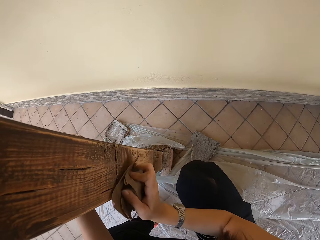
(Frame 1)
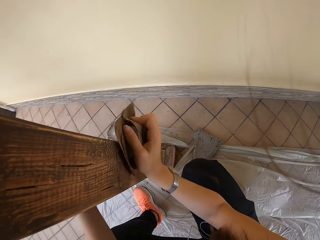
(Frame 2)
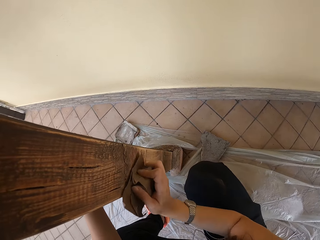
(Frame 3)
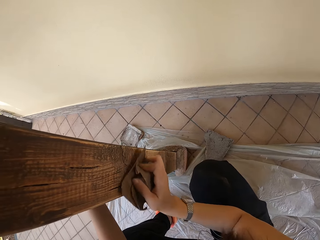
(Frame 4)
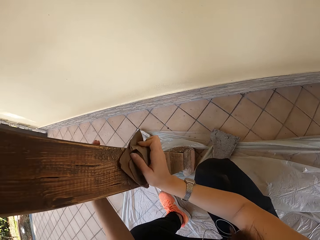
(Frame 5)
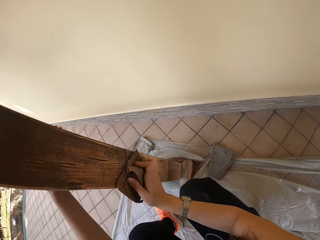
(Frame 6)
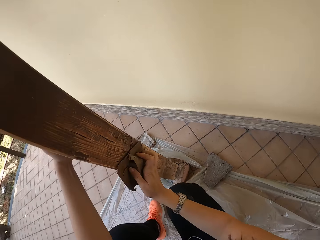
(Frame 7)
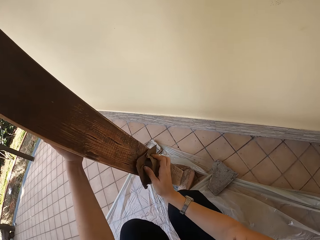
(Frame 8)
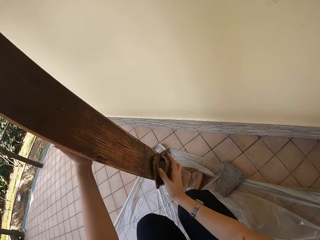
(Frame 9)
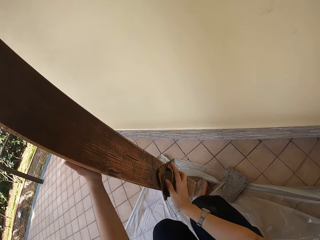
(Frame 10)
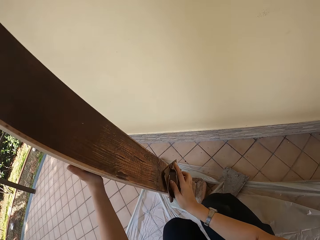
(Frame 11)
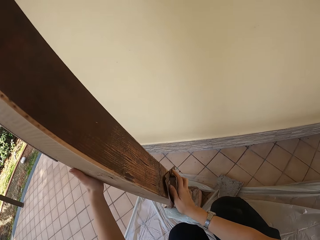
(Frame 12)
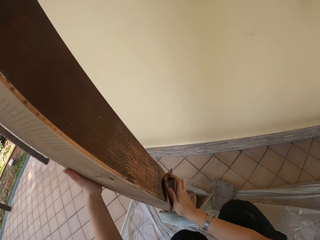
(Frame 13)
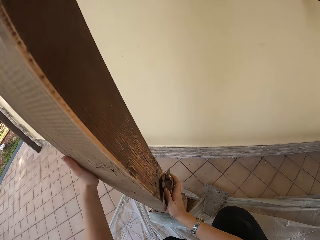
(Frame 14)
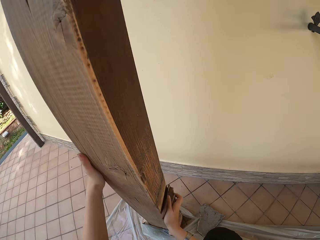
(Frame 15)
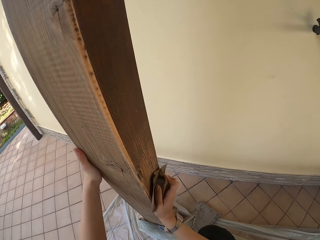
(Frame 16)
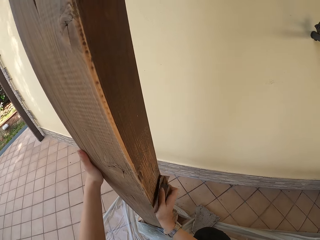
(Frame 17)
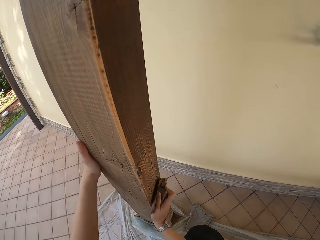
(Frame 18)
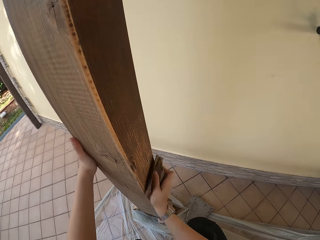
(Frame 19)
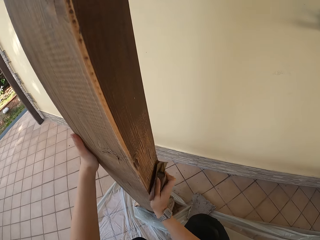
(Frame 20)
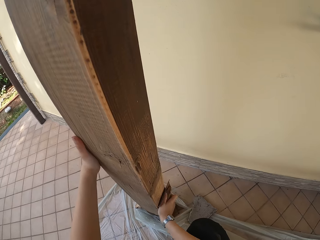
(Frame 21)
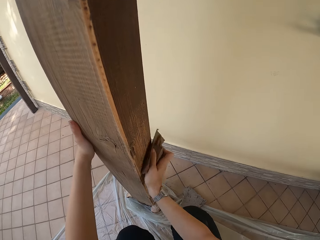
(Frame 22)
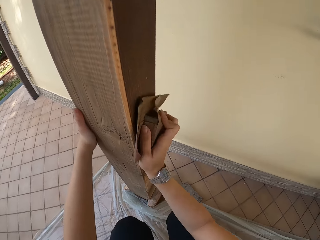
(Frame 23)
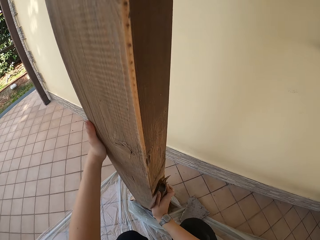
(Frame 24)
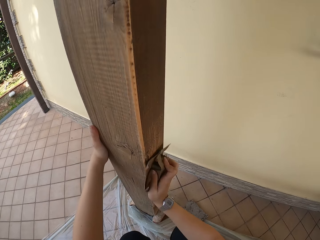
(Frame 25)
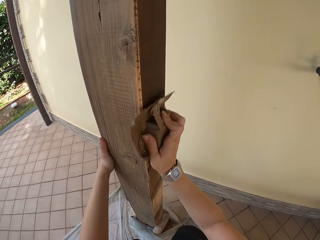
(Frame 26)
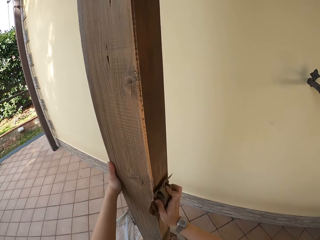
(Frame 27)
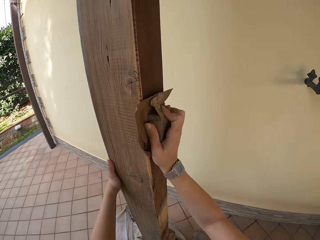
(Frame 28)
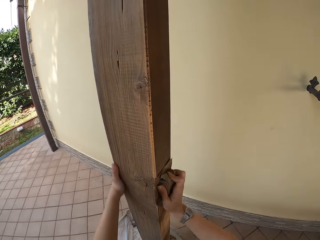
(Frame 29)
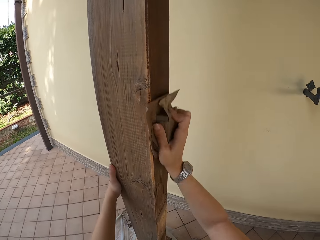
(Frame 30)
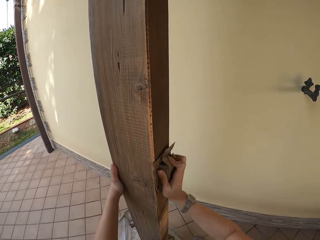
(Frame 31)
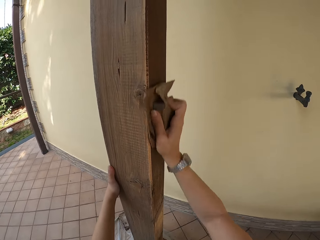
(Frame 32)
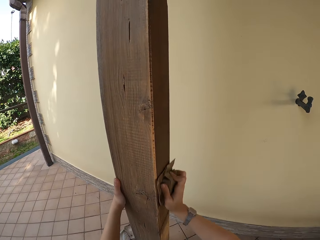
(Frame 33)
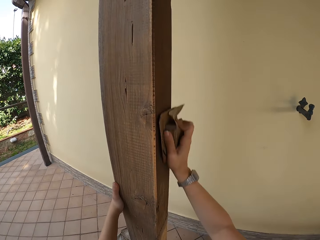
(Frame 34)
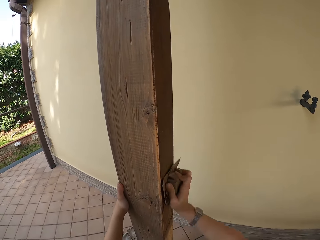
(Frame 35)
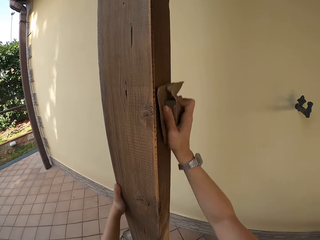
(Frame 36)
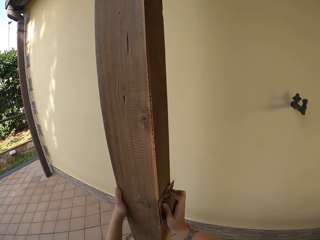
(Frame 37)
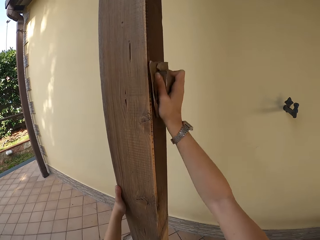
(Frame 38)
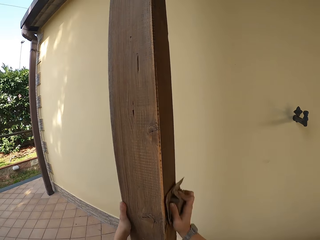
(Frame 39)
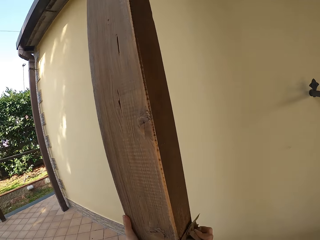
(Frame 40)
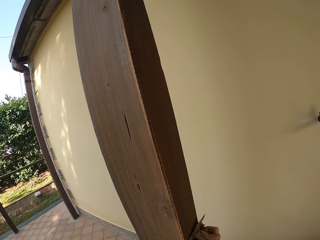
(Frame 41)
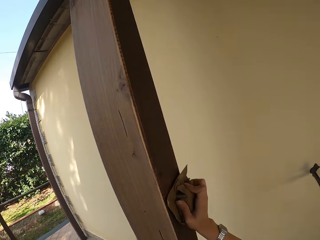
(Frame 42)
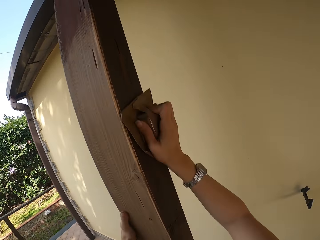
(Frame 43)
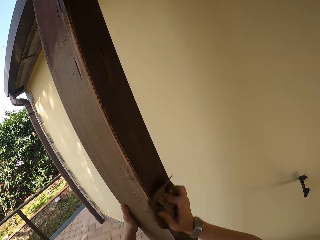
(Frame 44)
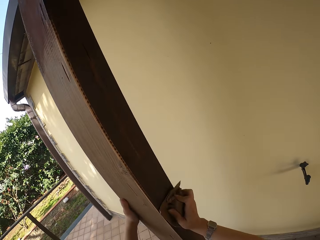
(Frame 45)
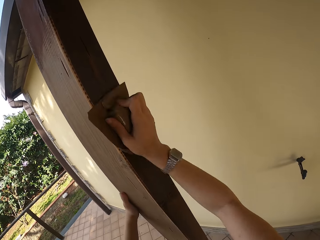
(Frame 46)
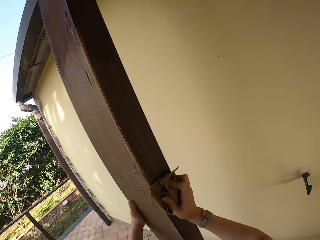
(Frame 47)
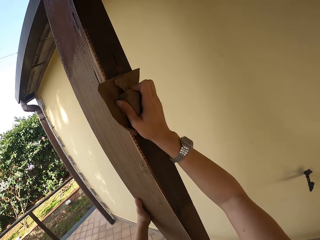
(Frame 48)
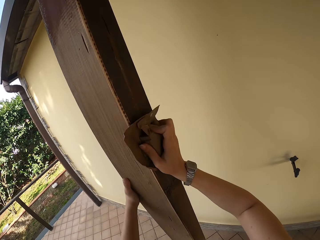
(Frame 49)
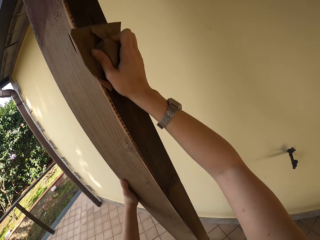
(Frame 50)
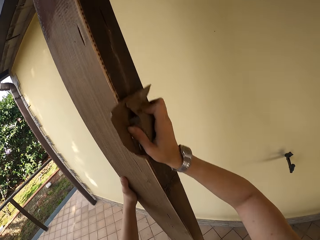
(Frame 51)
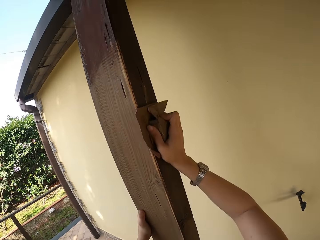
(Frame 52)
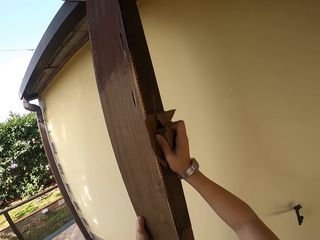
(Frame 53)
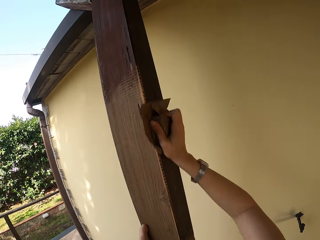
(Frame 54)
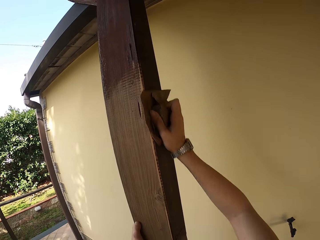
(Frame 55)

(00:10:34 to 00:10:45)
The camera wearer moves her legs. She scrubs the wood with sandpaper.

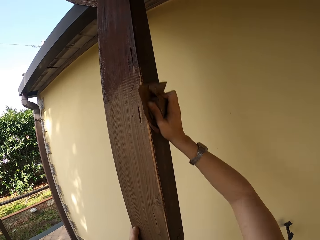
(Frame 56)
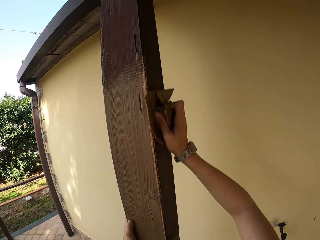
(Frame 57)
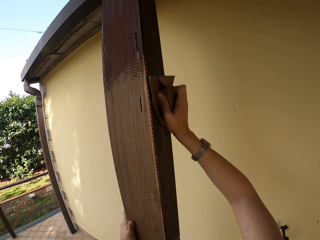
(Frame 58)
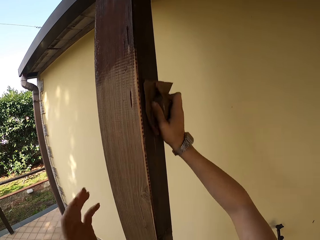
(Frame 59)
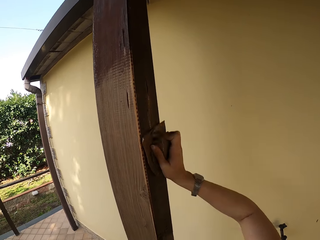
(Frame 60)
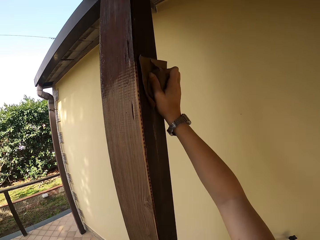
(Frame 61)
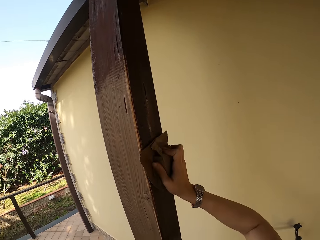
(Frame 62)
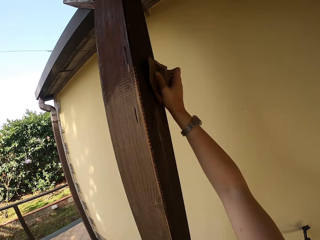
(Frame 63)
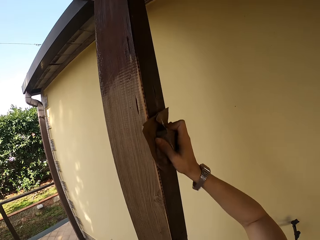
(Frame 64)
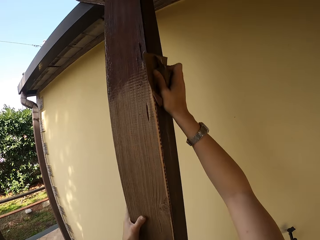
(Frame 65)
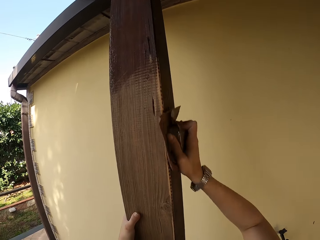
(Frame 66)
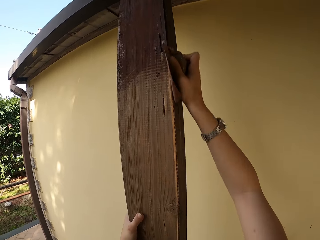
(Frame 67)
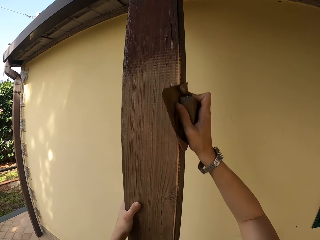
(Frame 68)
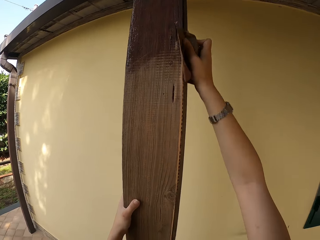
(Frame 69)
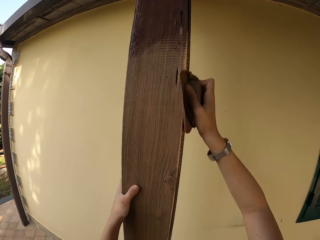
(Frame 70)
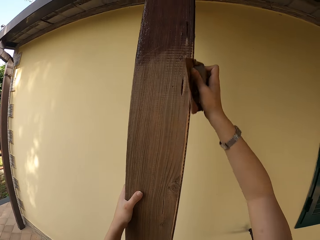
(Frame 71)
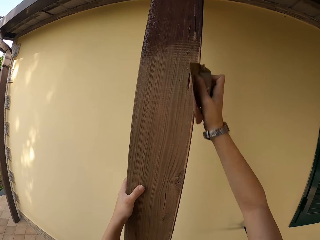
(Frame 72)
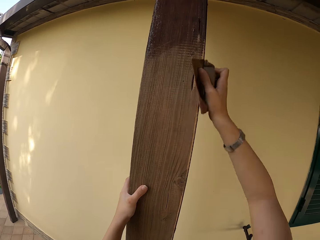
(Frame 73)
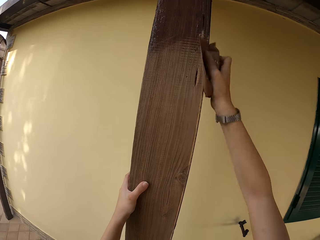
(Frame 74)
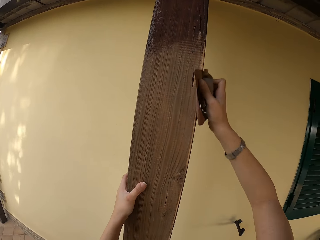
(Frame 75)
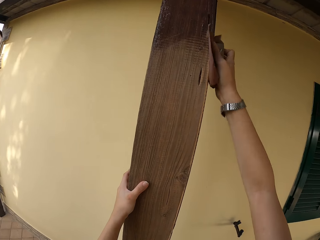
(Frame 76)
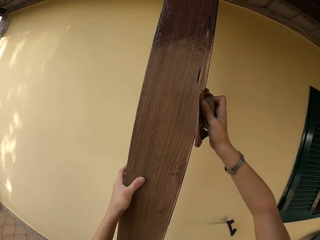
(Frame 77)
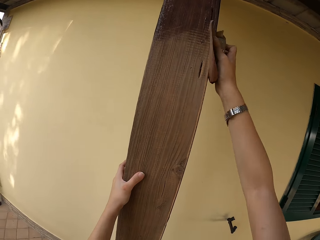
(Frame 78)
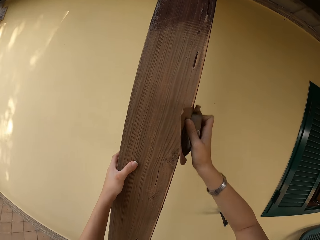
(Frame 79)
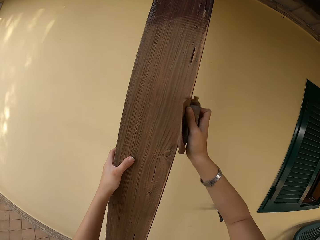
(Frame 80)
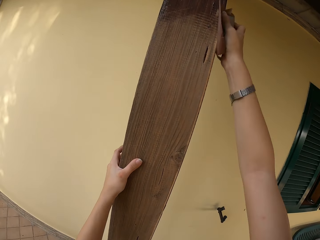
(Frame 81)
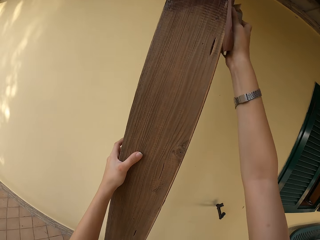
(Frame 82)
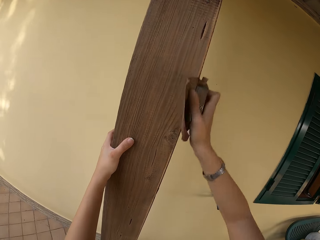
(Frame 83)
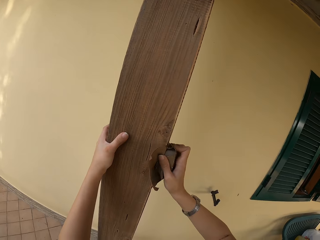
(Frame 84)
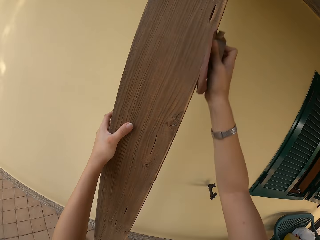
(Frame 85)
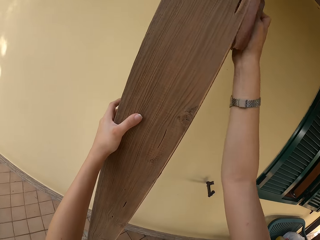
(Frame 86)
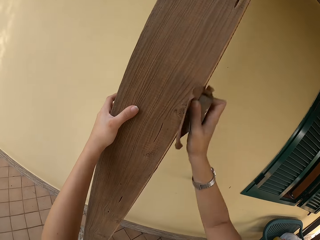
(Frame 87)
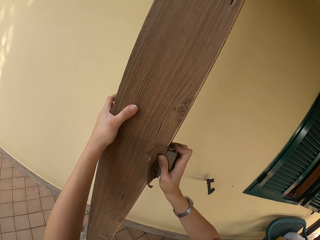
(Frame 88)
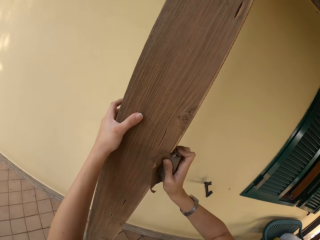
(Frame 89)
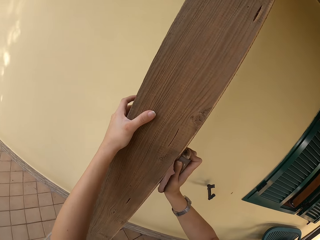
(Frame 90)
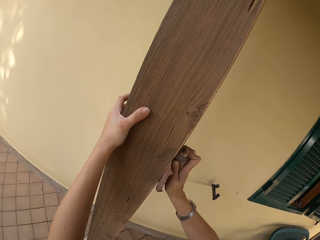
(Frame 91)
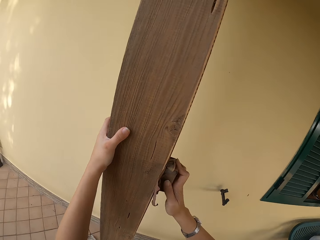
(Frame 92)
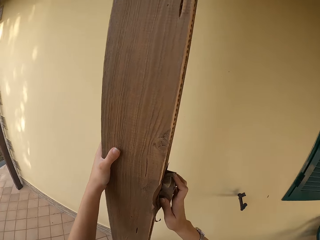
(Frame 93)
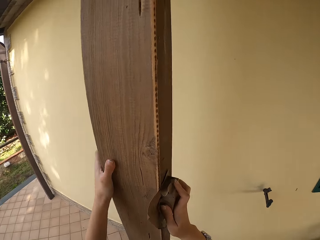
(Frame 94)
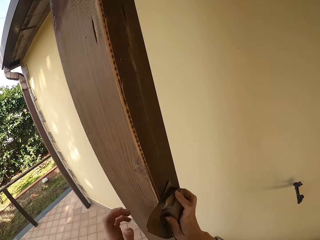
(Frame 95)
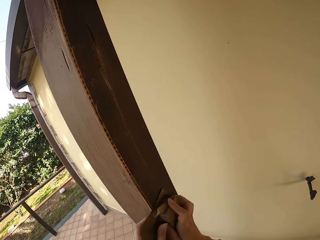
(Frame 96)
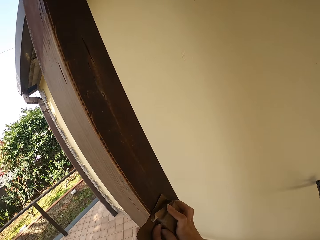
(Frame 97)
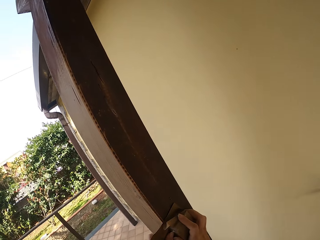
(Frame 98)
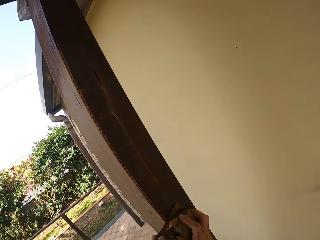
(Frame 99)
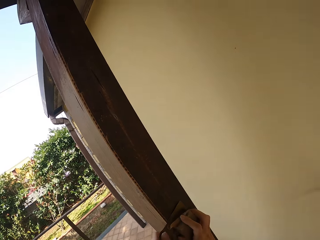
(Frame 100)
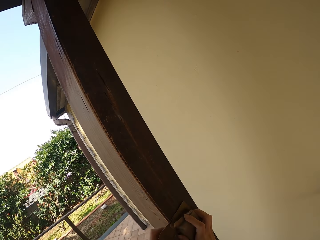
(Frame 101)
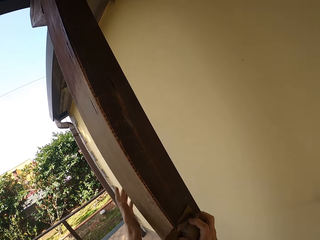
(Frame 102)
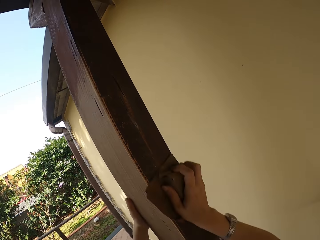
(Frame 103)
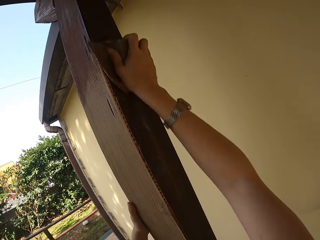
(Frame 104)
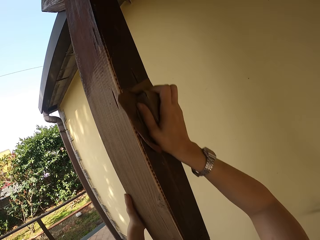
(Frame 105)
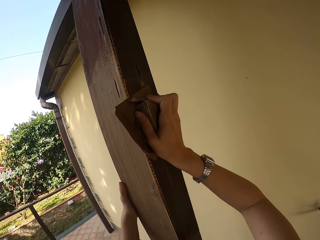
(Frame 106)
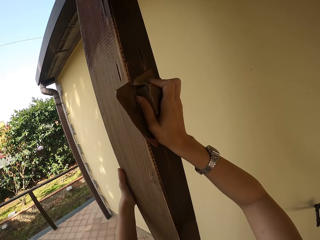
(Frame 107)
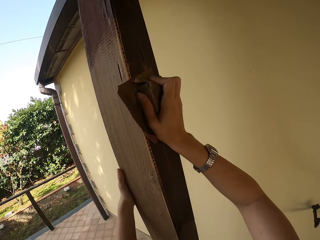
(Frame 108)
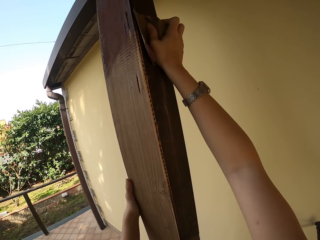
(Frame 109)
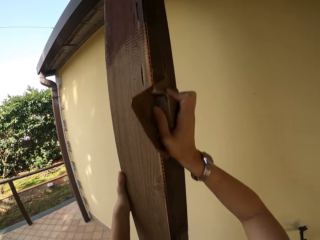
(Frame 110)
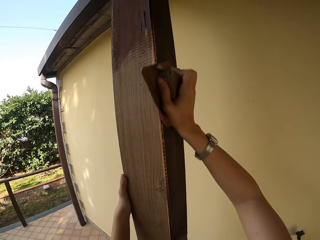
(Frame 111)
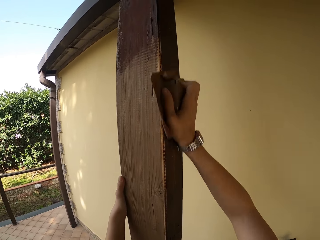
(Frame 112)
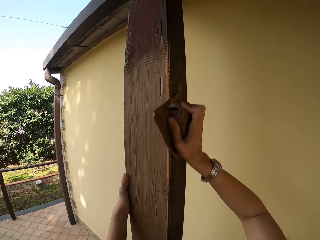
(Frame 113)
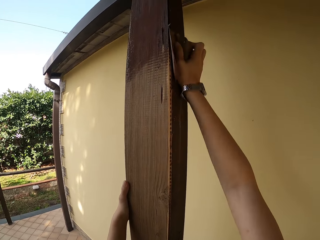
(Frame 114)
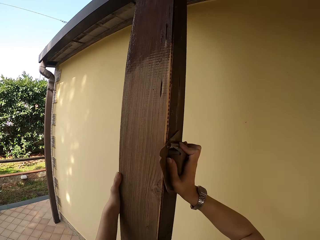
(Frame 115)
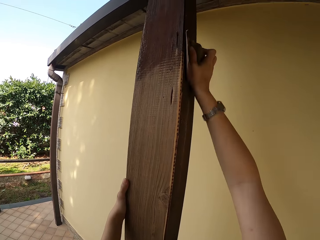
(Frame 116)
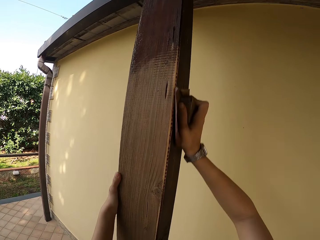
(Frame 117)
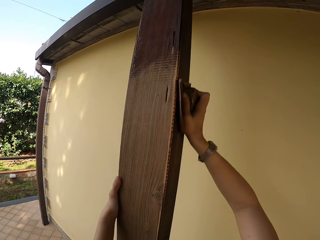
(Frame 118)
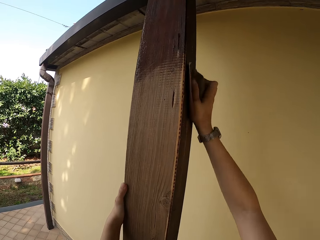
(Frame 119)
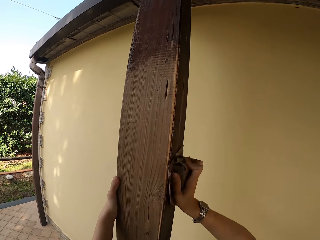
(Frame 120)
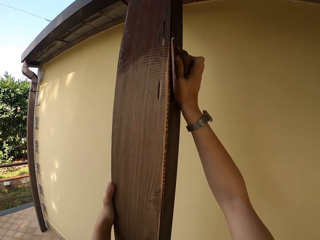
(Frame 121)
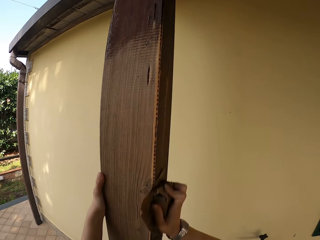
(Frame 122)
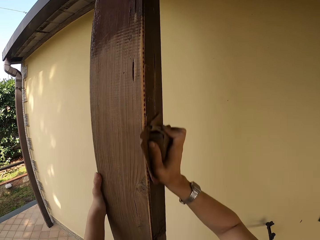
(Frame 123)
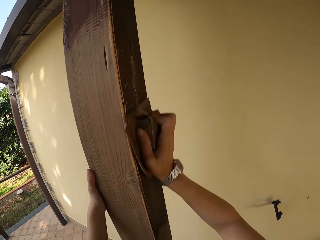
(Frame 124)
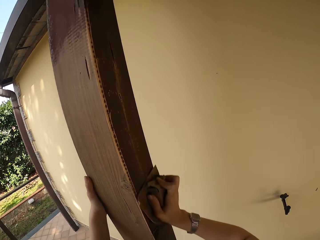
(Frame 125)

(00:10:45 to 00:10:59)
The camera wearer touches the wood with her left hand. She scrubs the wood with sandpaper. She pauses. She scrubs the wood with sandpaper.
